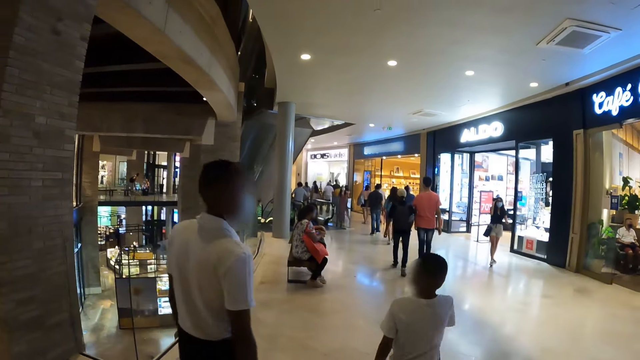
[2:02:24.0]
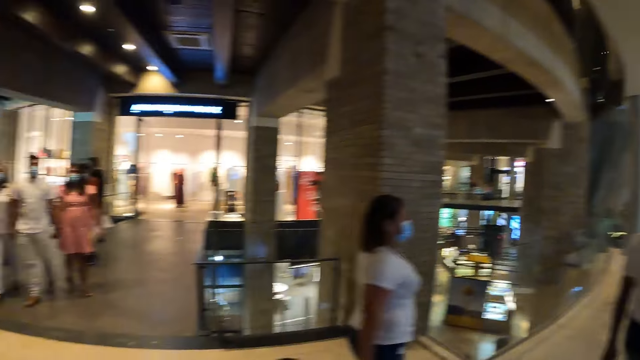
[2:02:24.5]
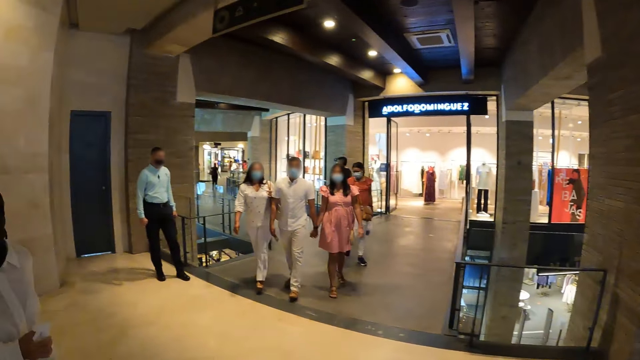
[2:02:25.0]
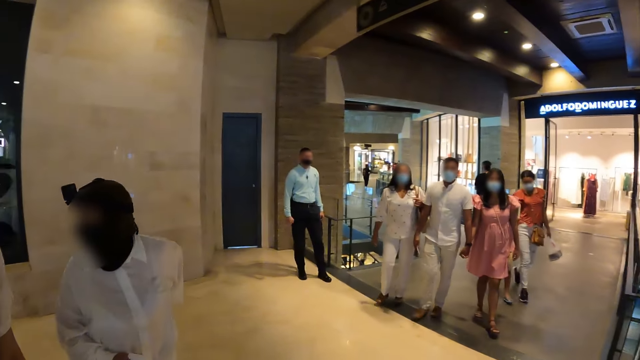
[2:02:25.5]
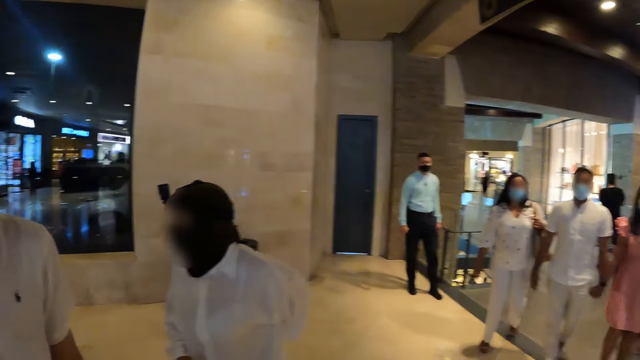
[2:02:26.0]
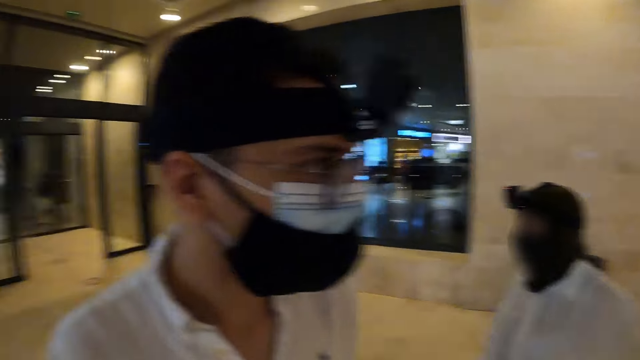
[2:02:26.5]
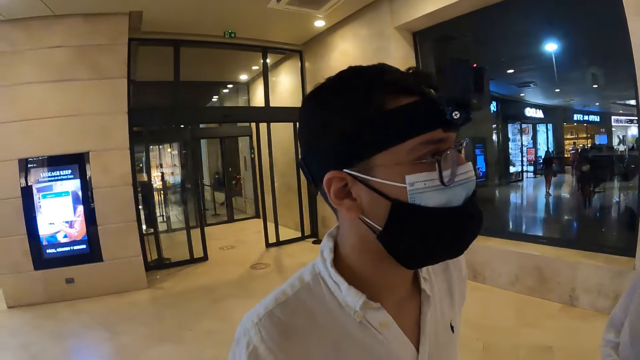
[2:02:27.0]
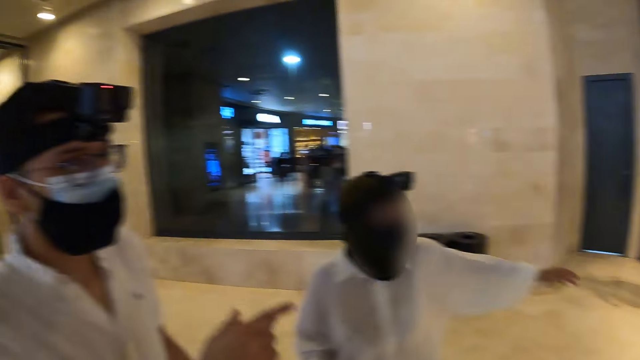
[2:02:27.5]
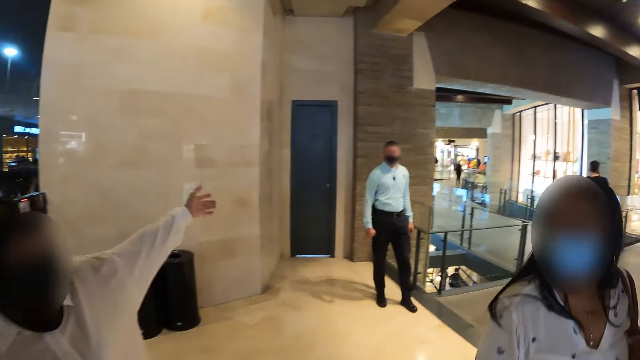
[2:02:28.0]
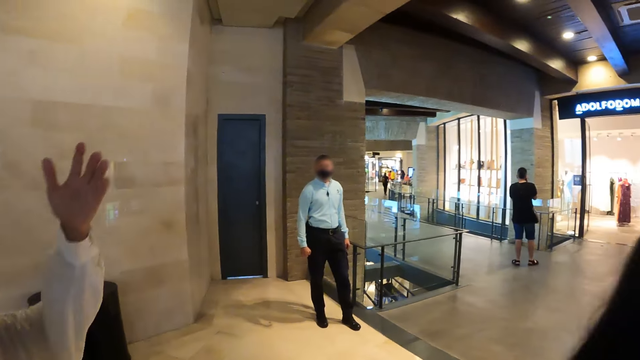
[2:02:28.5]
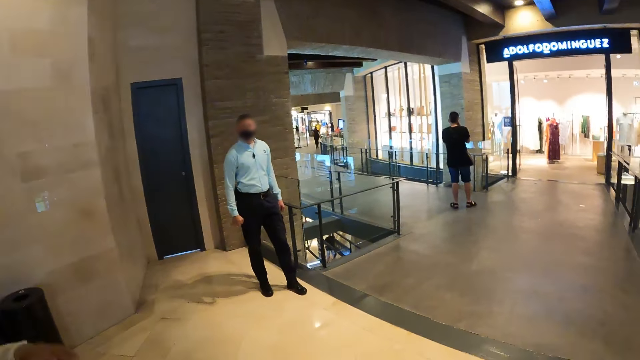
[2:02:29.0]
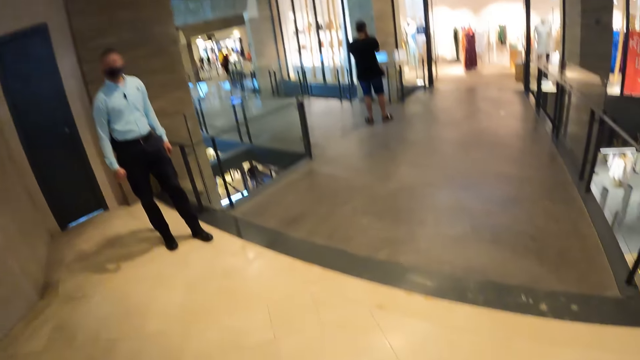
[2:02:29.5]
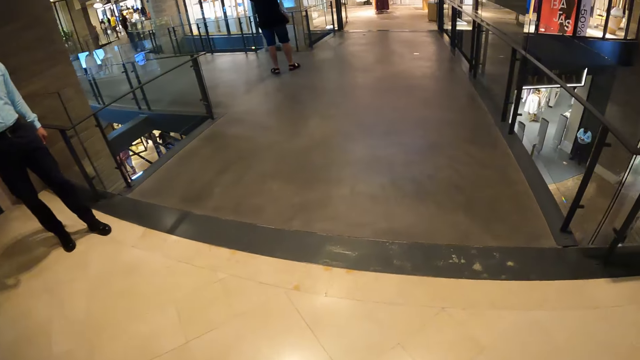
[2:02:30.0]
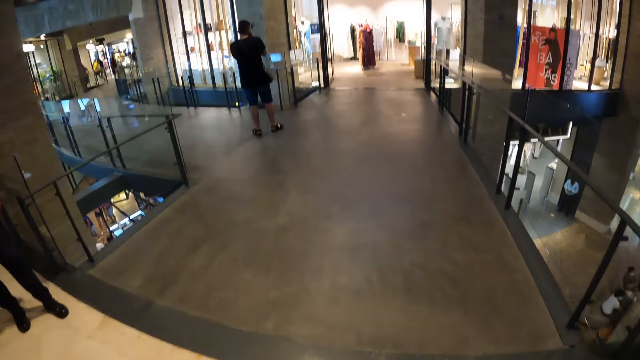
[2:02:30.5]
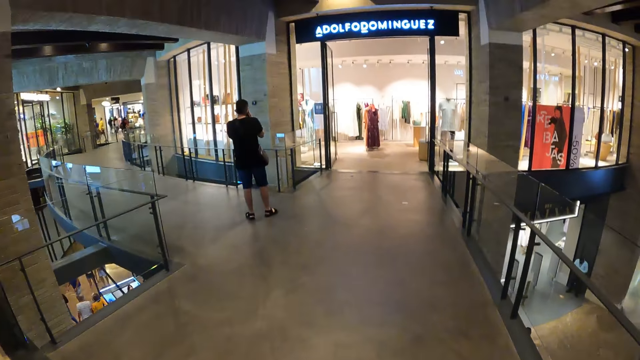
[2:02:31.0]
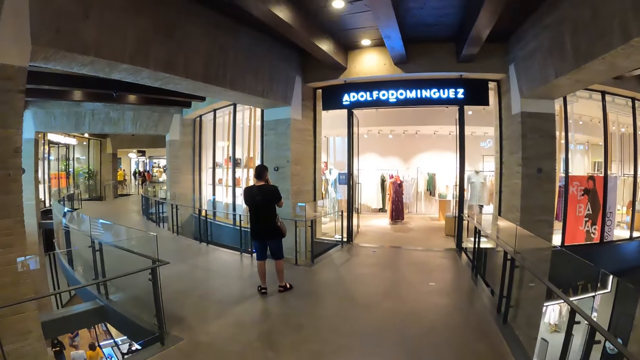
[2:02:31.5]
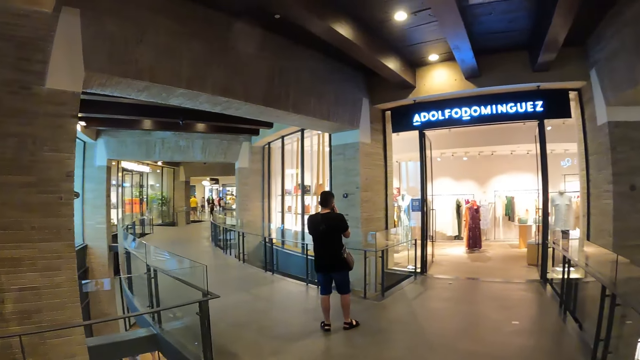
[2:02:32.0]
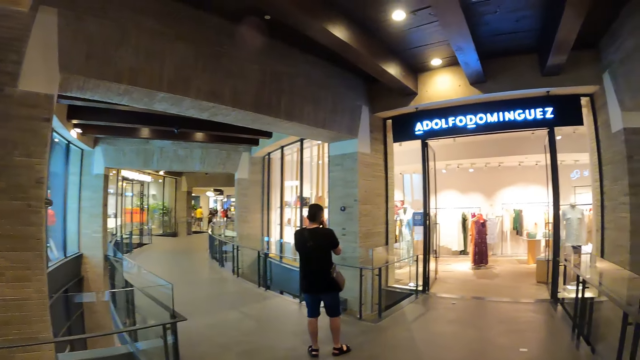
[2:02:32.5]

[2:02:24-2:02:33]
The camera wearer looks around a mall. A woman interacts with the camera wearer. The camera wearer walks around the mall.

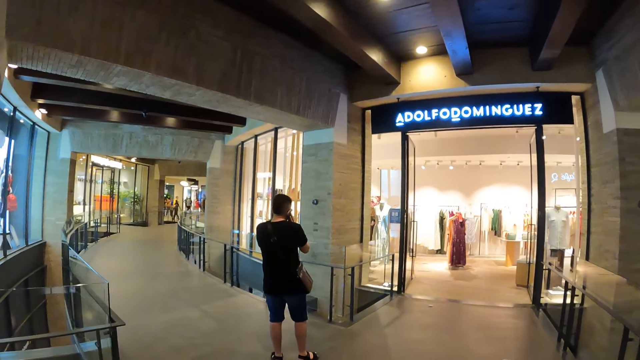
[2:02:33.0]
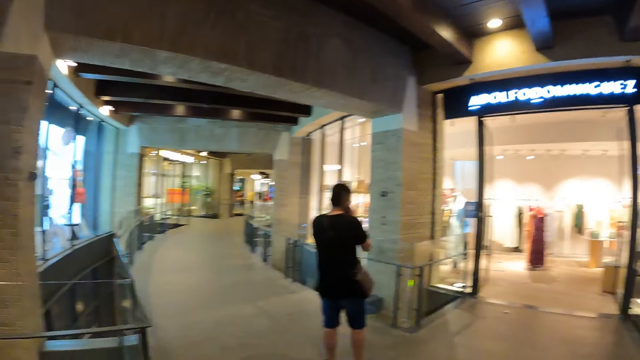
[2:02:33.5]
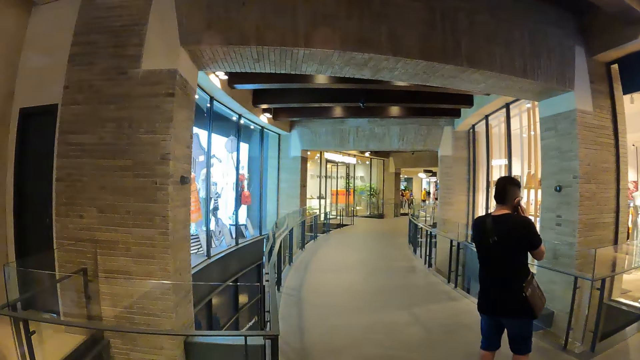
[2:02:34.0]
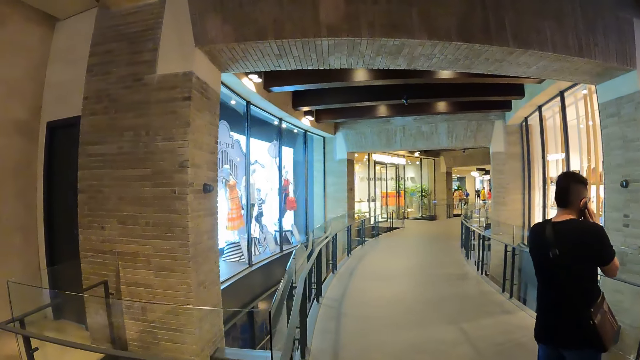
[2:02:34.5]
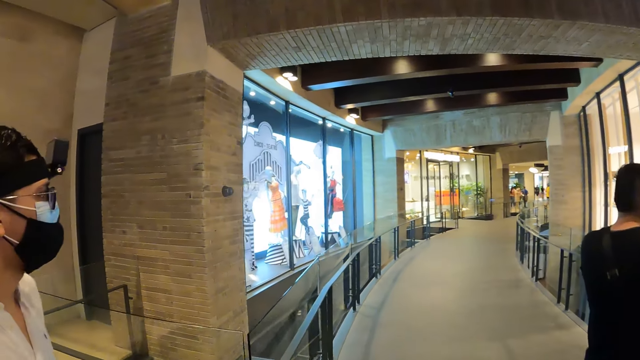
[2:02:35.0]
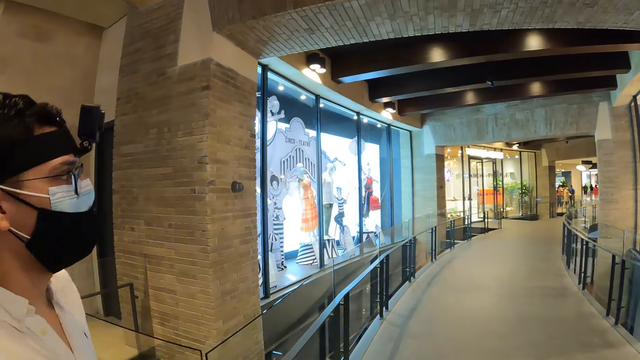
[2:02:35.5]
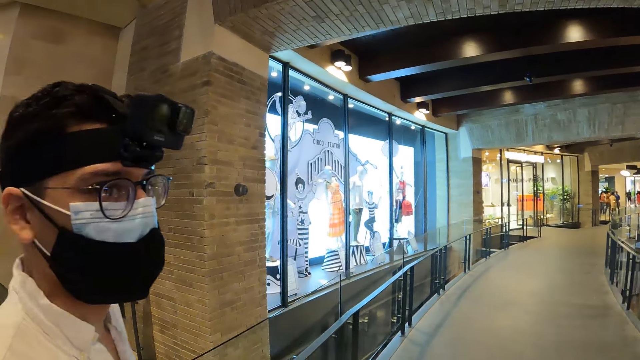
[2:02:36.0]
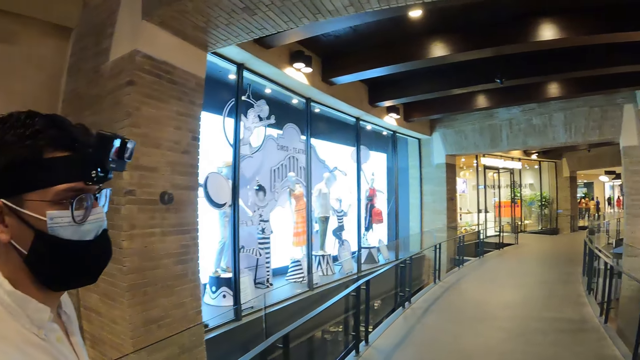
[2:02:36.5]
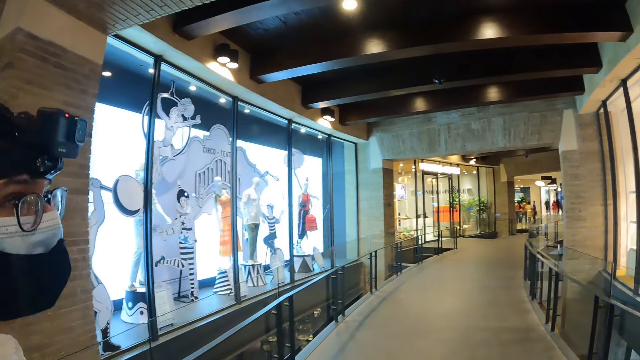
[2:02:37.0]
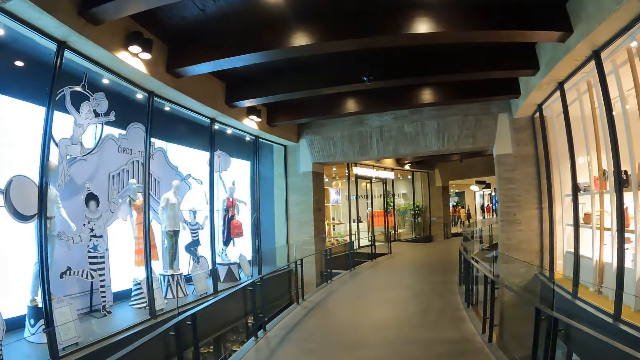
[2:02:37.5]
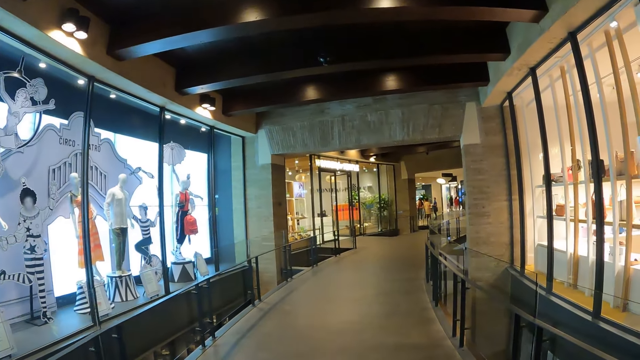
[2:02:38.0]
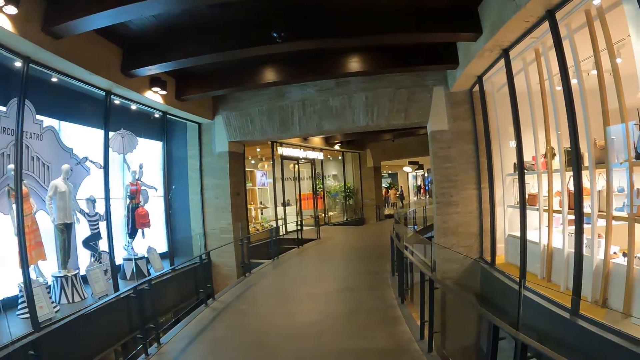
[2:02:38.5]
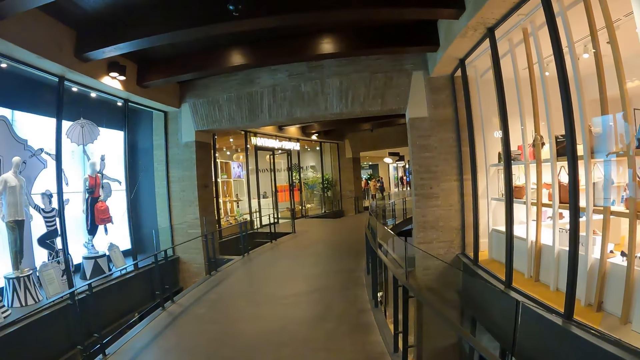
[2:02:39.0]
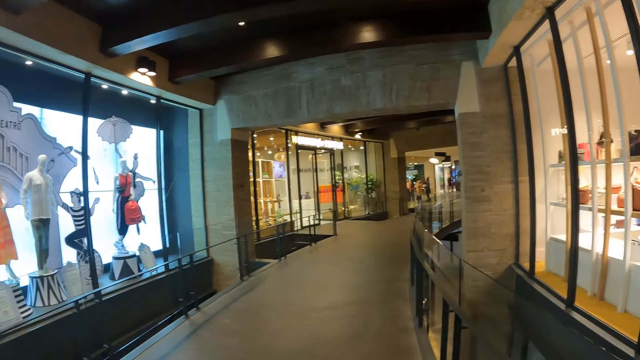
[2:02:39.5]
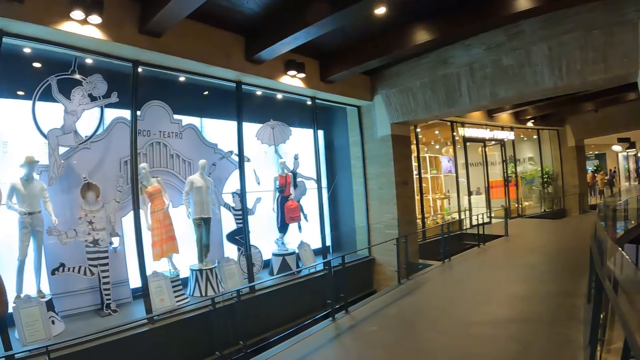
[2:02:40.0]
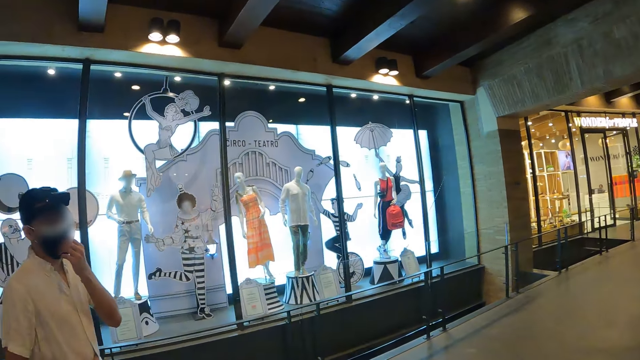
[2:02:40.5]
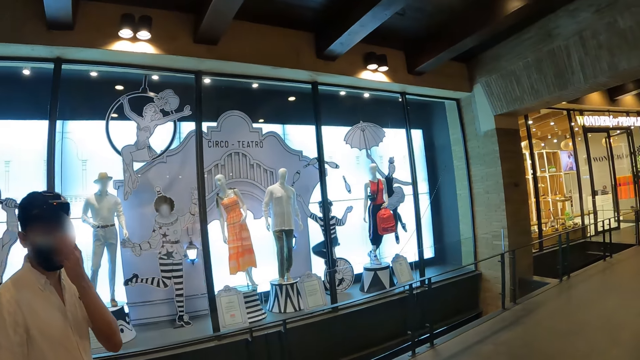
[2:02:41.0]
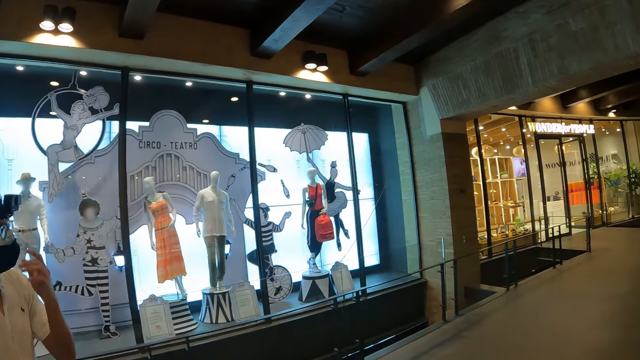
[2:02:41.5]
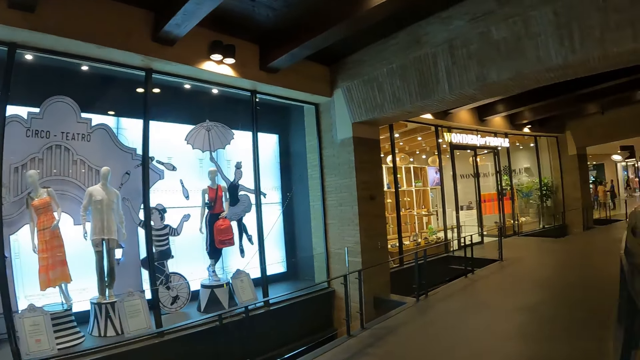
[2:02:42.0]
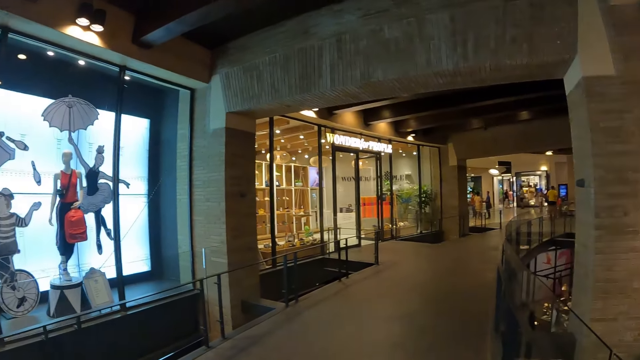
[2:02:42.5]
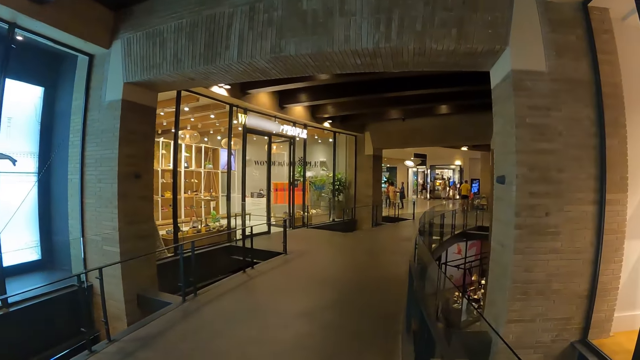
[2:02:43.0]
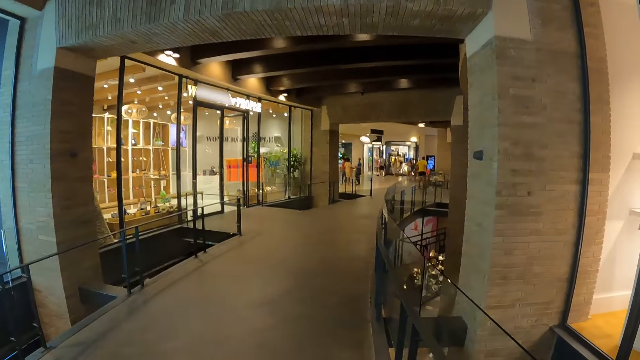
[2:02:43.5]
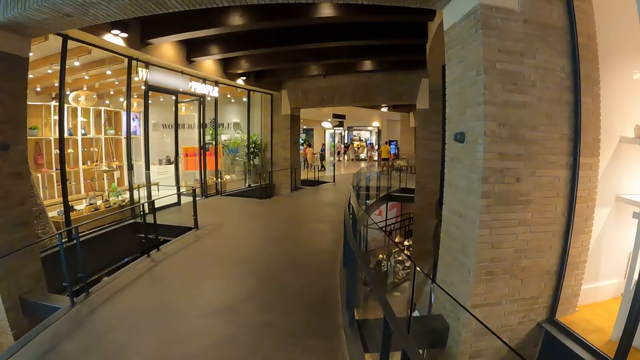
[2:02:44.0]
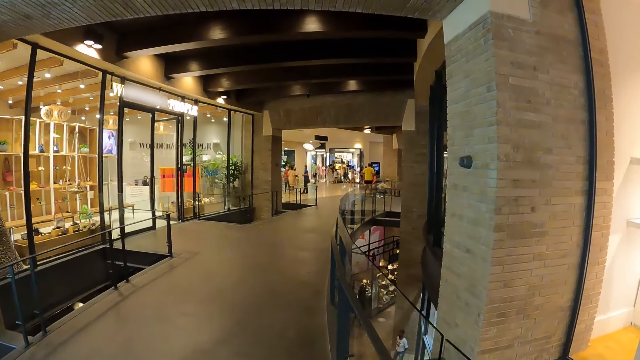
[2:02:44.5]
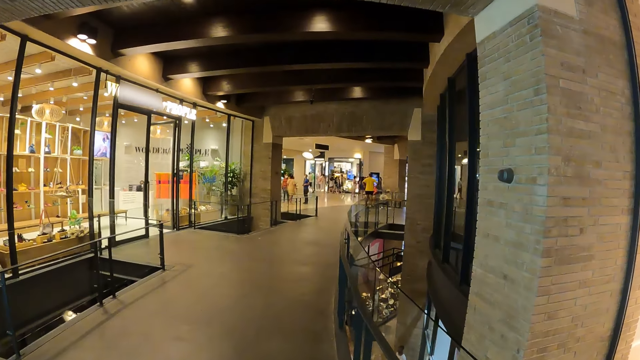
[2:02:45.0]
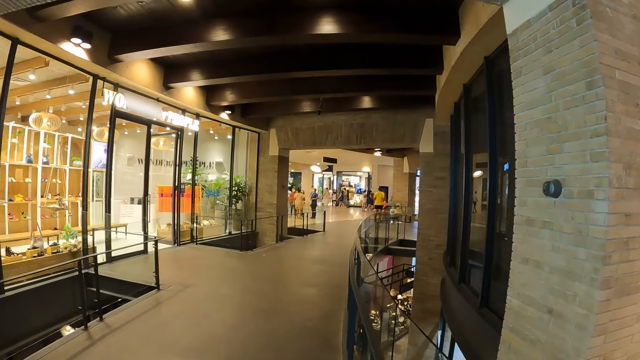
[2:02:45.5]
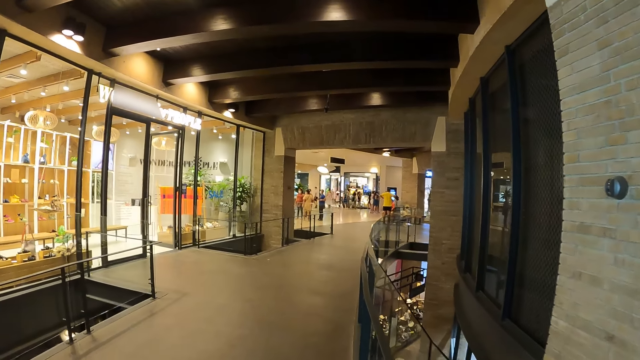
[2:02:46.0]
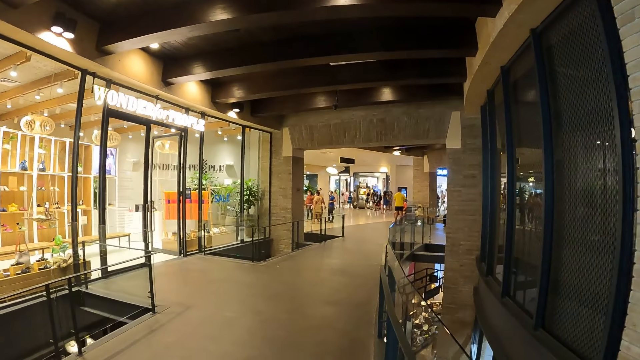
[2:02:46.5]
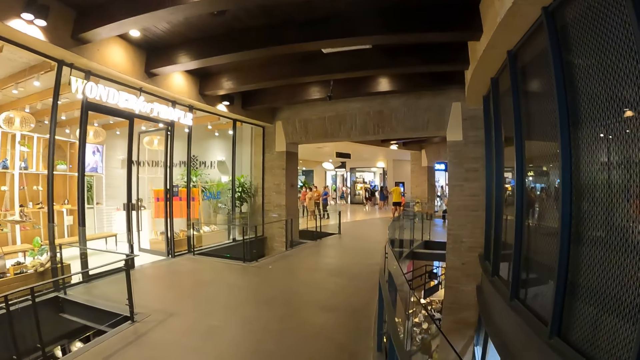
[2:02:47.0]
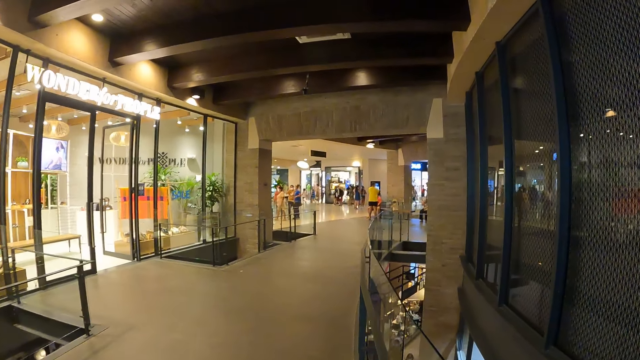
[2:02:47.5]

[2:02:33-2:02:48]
The camera wearer looks around a mall. A man interacts with the camera wearer. The camera wearer walks around the mall. The man adjusts a face mask on his face with his left hand. The camera wearer interacts with the man. They walk around the mall.
